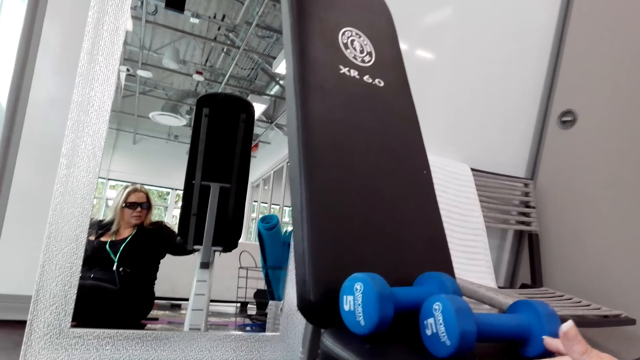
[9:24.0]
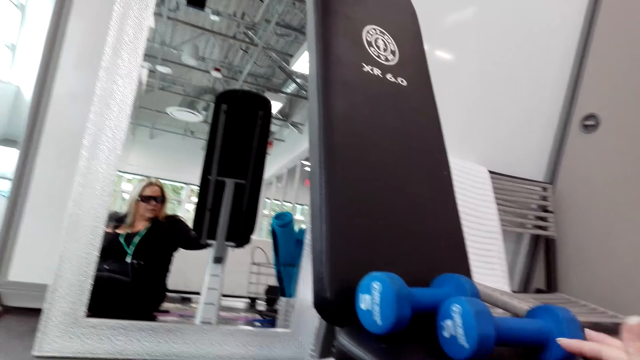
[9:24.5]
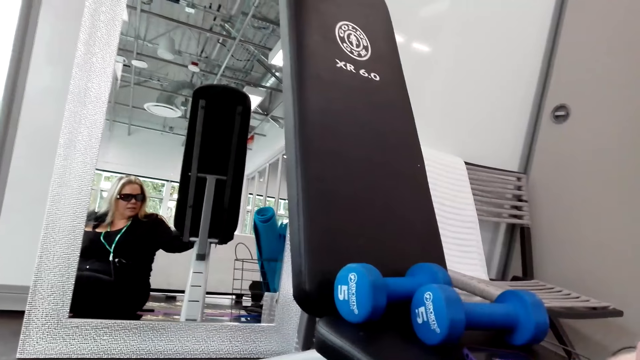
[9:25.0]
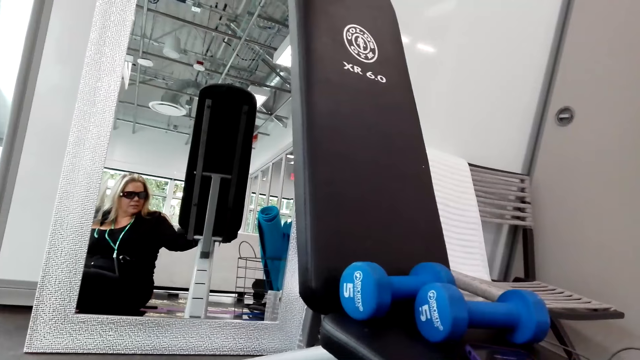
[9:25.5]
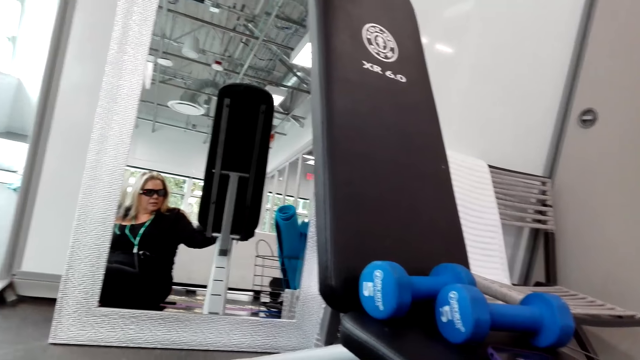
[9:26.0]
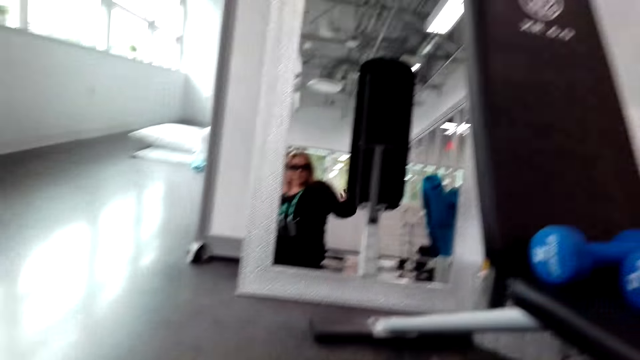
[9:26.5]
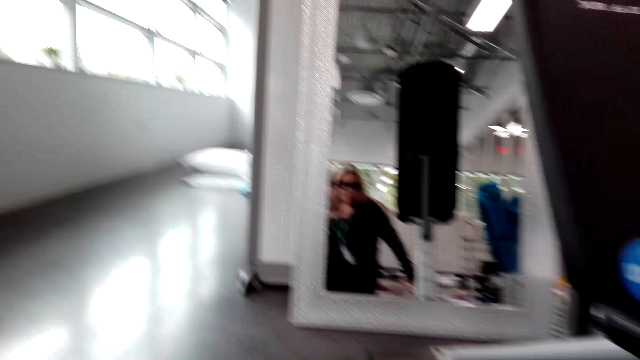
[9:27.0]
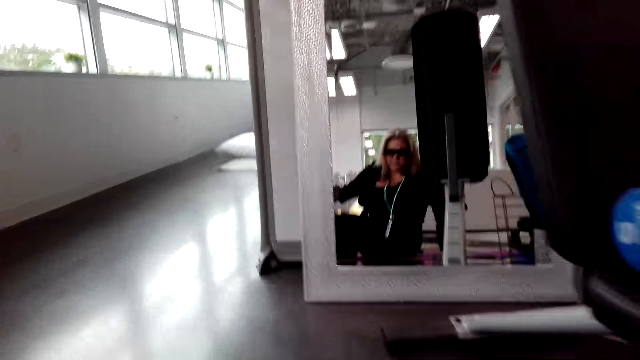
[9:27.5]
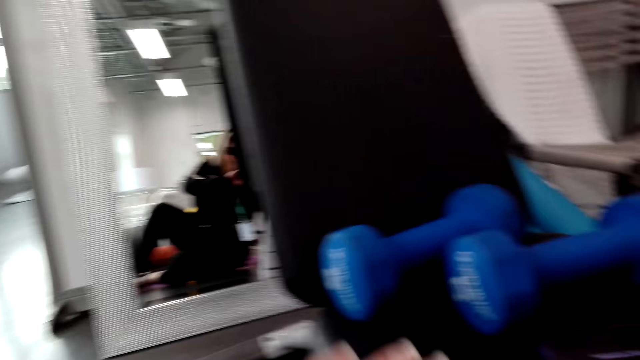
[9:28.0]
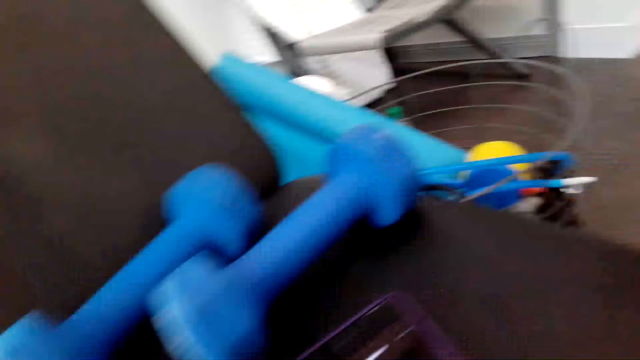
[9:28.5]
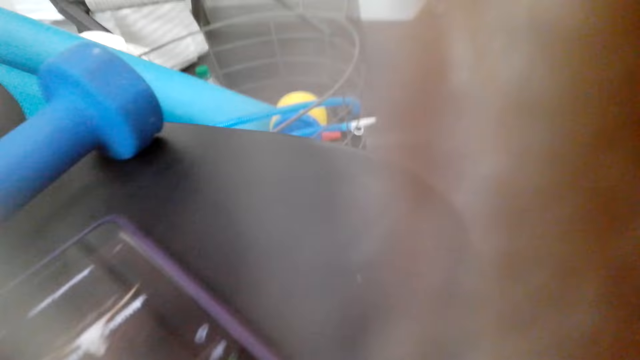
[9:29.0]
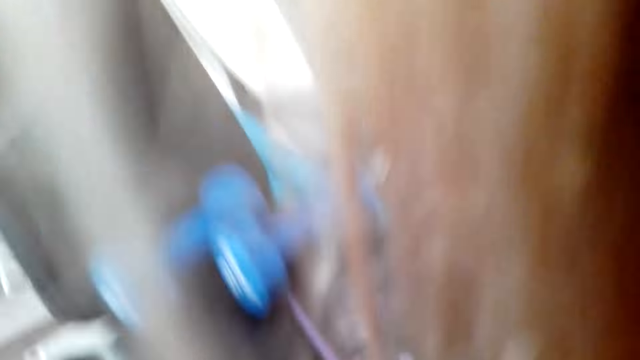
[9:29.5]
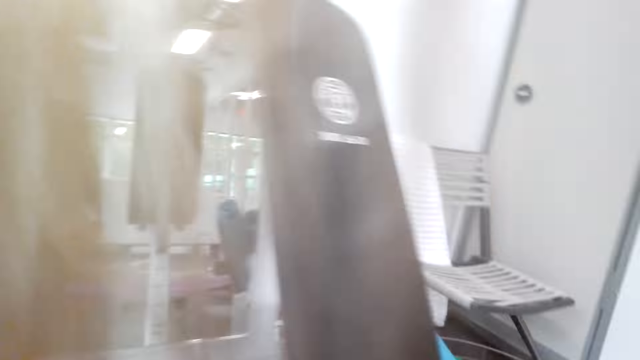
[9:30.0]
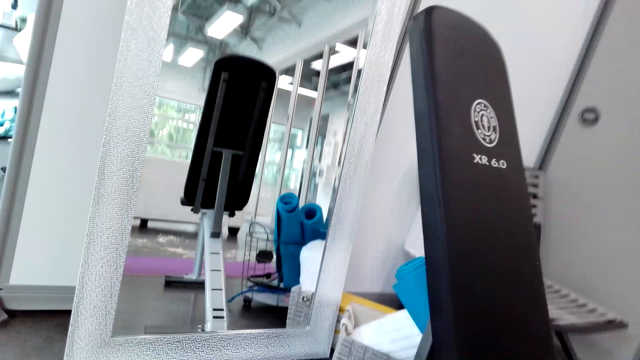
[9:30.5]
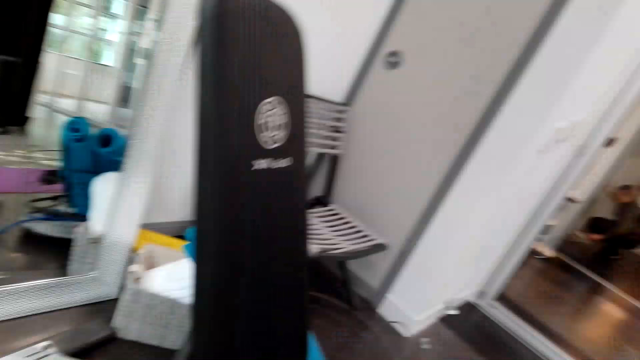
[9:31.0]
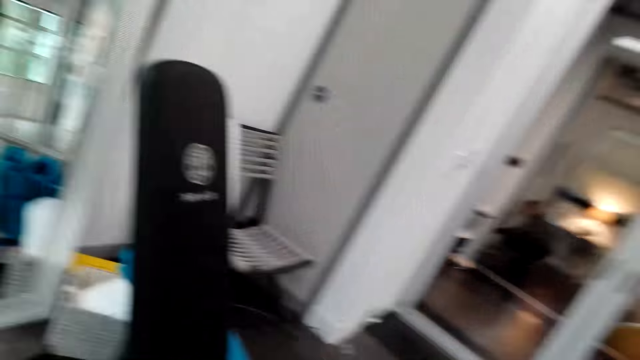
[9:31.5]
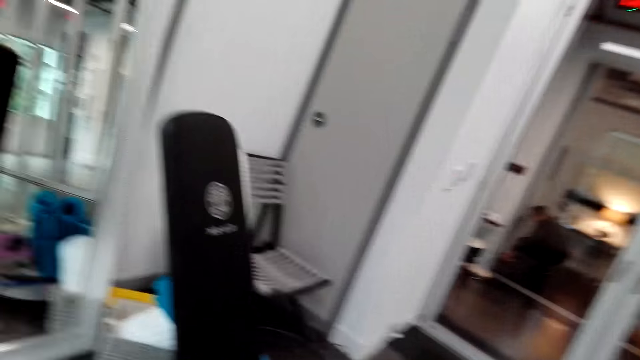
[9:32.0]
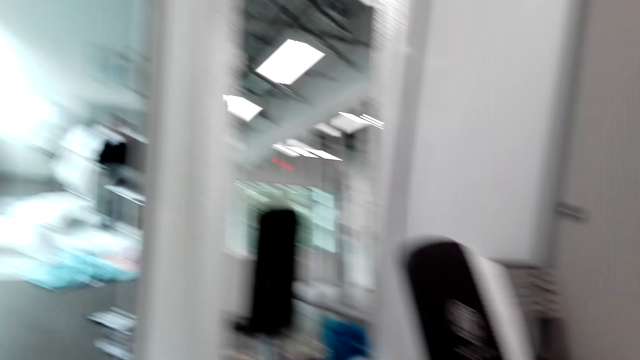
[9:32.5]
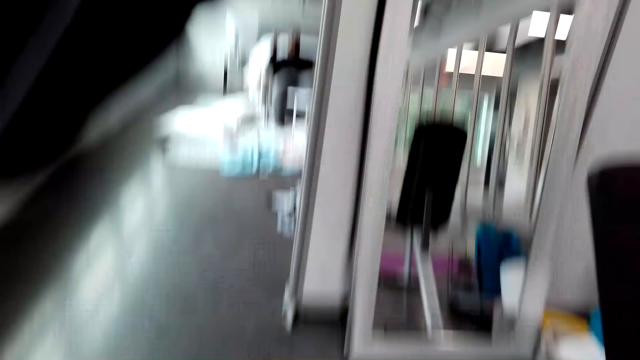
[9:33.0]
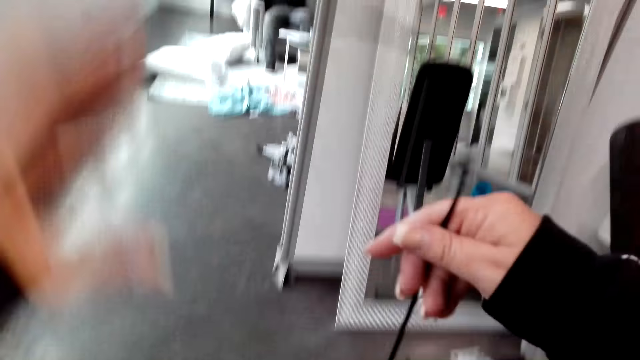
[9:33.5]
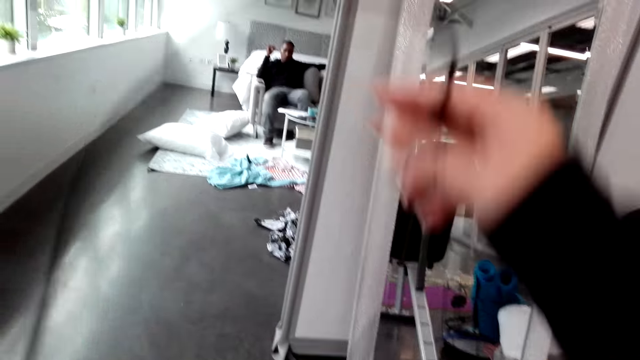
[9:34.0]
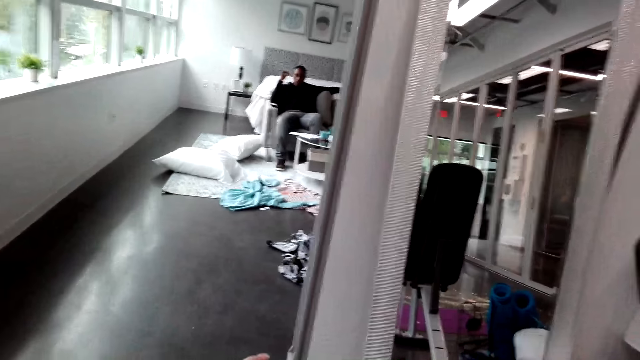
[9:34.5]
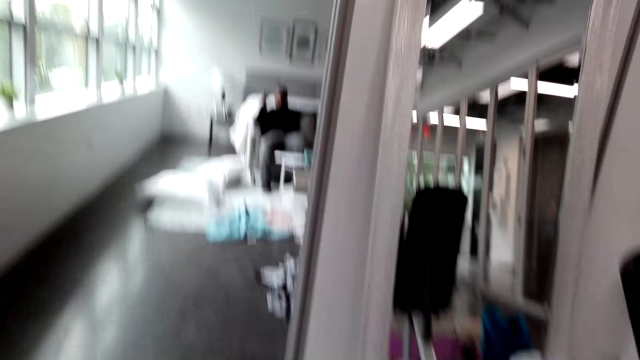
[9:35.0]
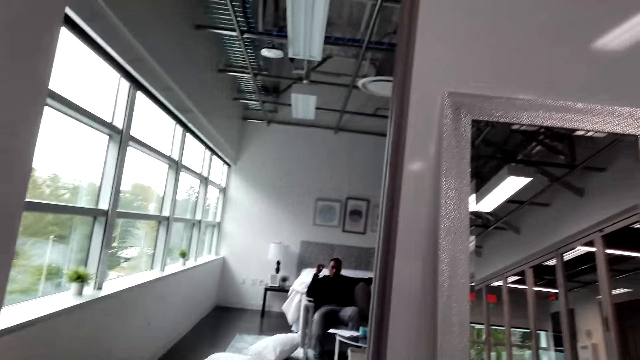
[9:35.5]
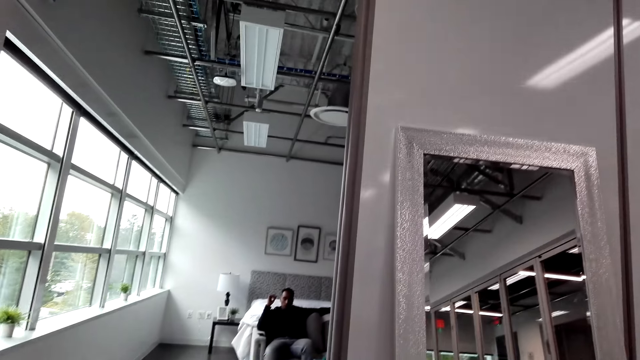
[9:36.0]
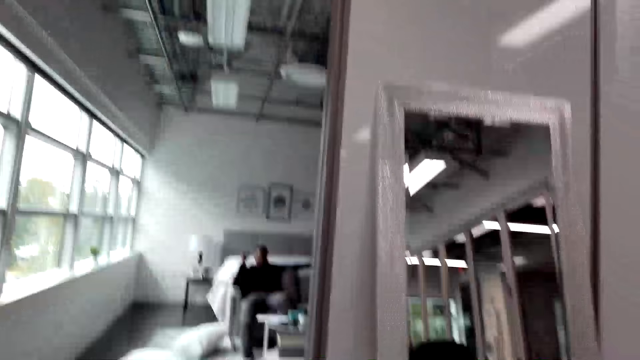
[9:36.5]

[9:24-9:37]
The camera wearer touches the dumbbell. They look at the mirror. They touch the floor. They stand up. They walk around. They lift the left hand. They lift a rope. They adjust a cable. They look around.

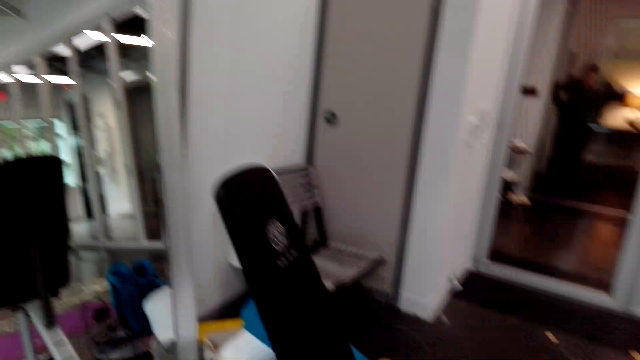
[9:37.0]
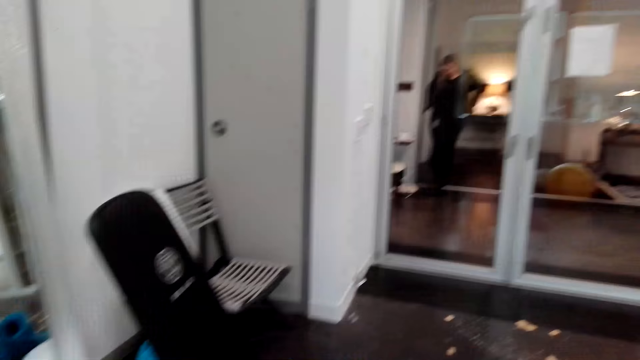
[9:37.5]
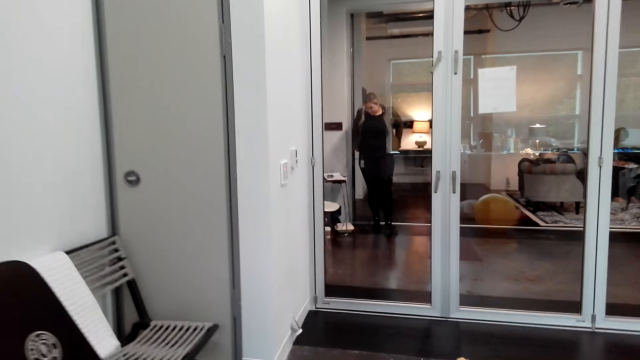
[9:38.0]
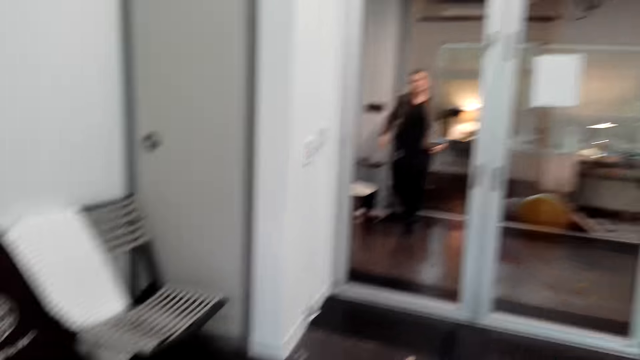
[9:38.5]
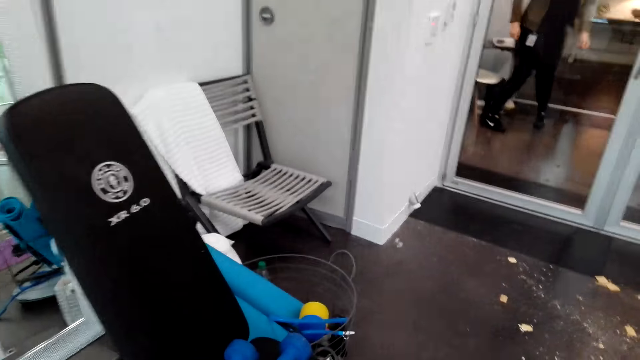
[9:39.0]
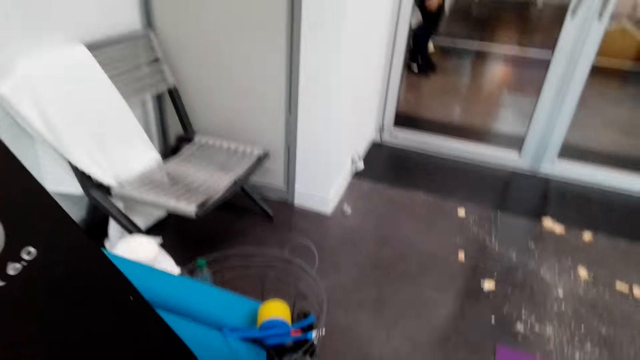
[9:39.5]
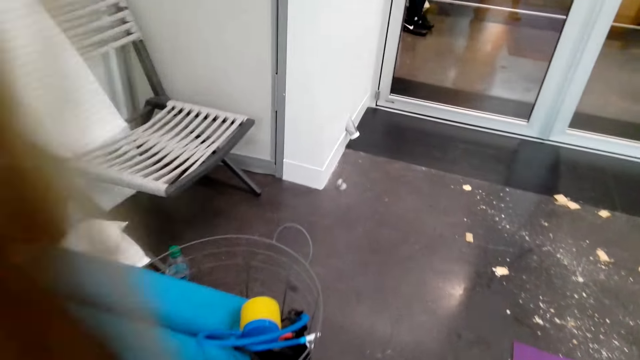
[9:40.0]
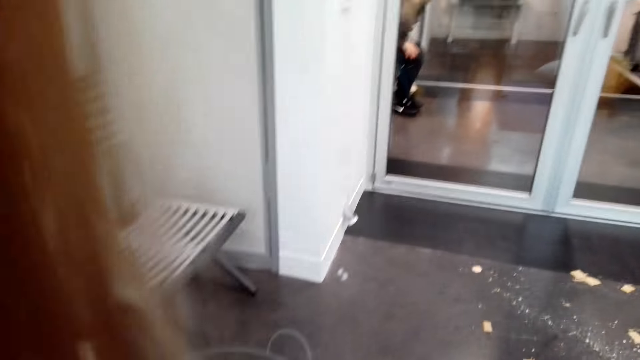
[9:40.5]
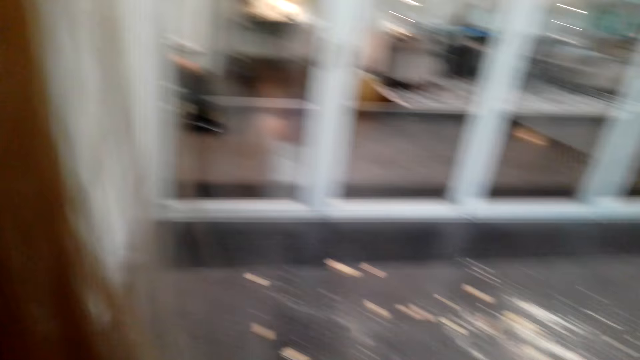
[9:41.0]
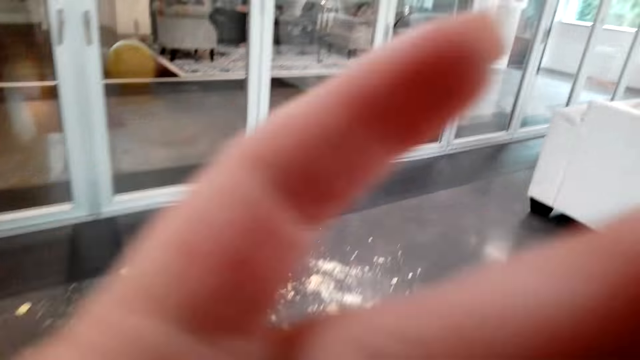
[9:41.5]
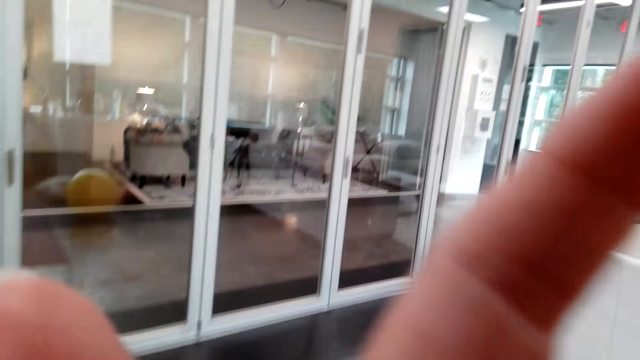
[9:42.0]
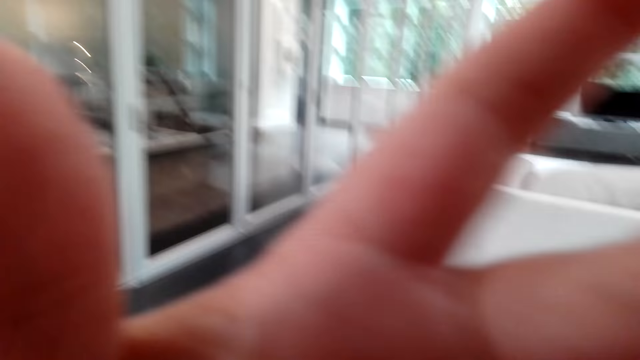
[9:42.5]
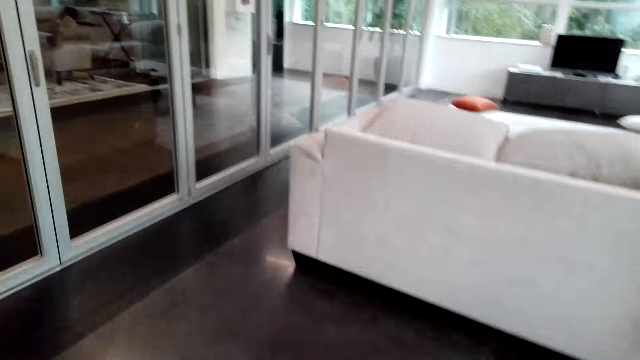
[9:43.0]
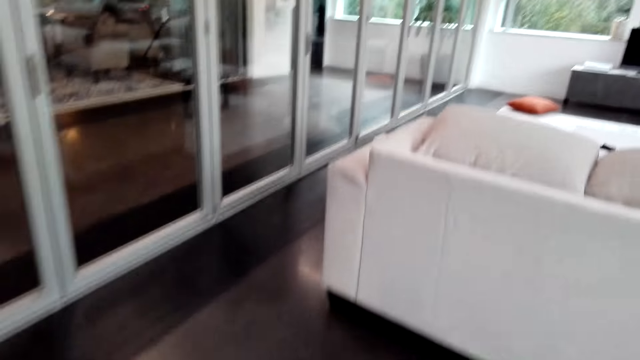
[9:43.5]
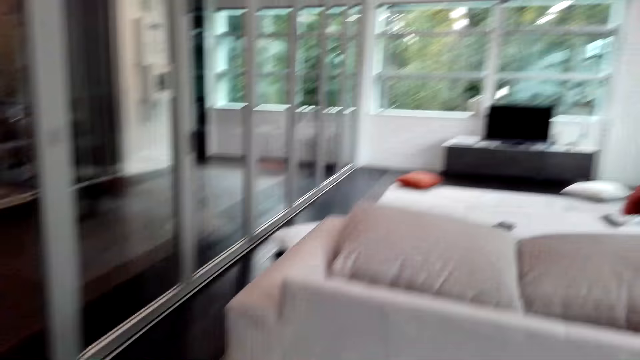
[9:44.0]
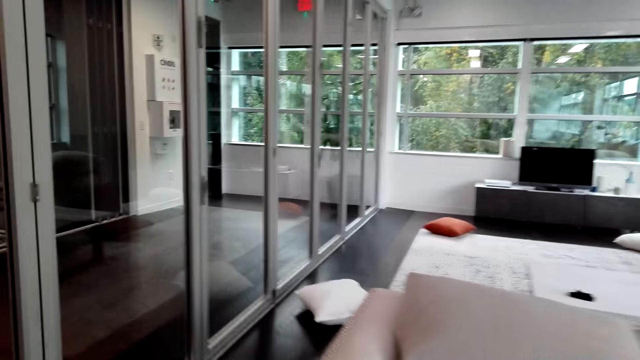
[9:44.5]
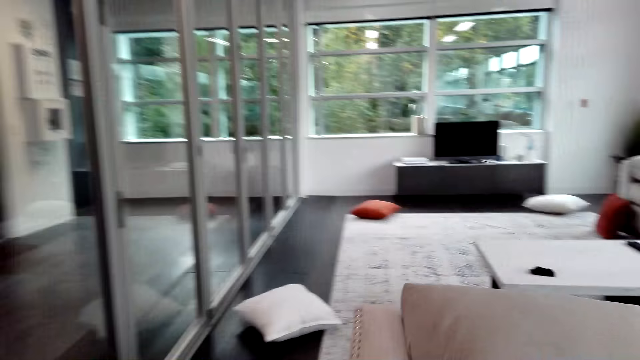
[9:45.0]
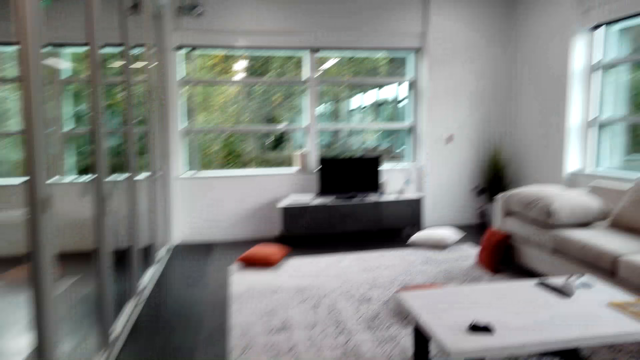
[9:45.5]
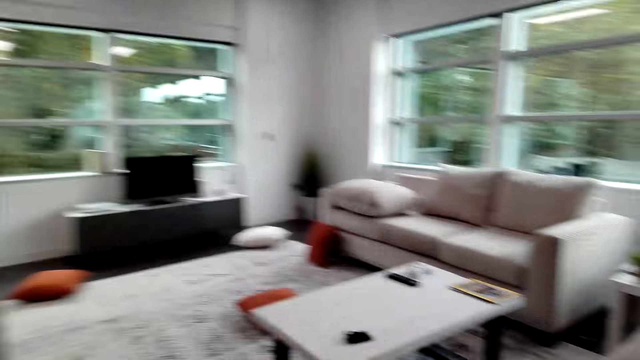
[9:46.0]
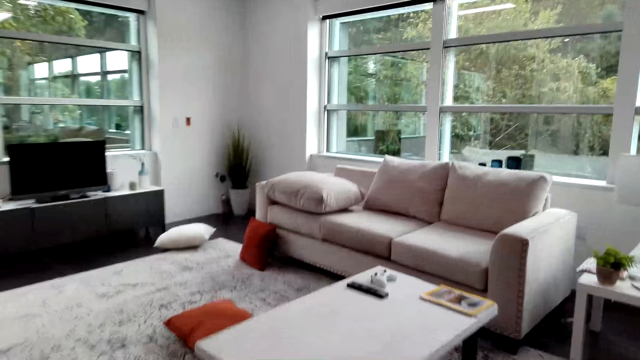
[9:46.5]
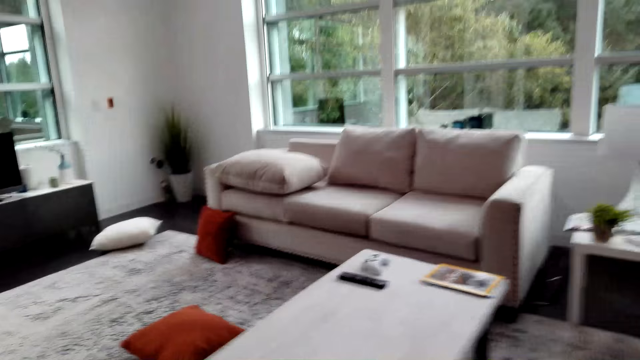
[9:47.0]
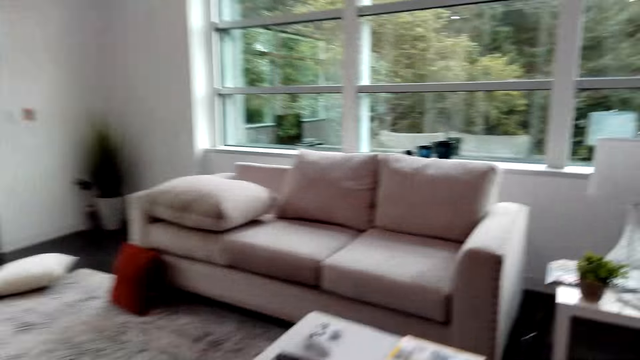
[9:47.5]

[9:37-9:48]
The camera wearer pulls her trousers. She walks around. She sits down. She touches the camera. She drops the left hand. She walks around.
